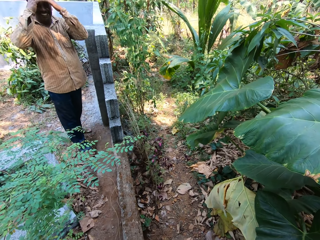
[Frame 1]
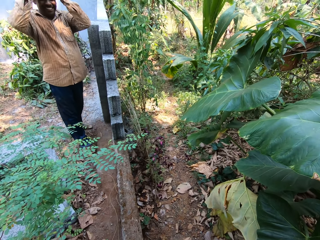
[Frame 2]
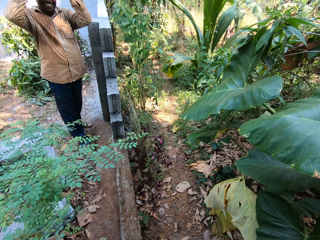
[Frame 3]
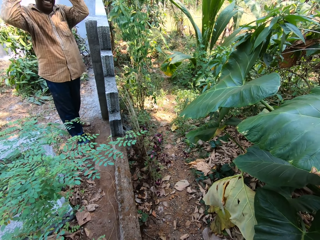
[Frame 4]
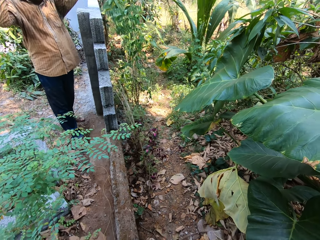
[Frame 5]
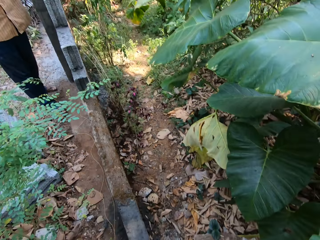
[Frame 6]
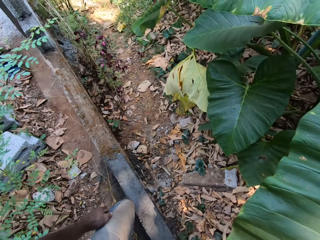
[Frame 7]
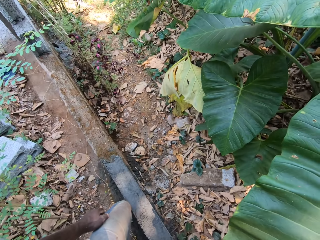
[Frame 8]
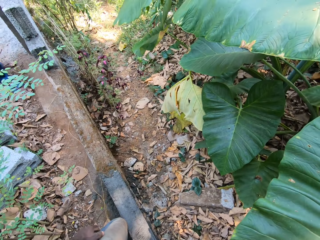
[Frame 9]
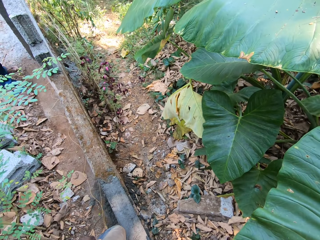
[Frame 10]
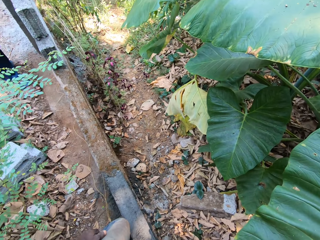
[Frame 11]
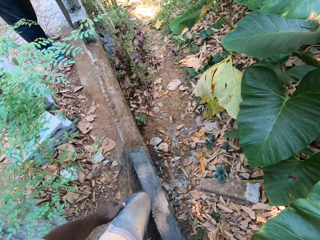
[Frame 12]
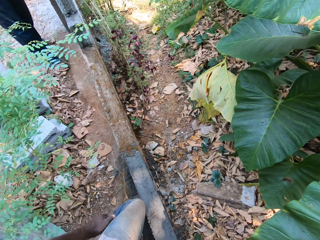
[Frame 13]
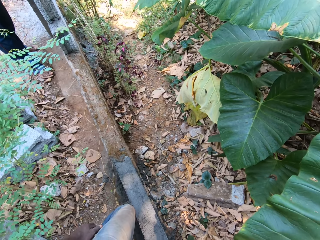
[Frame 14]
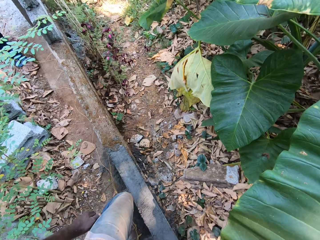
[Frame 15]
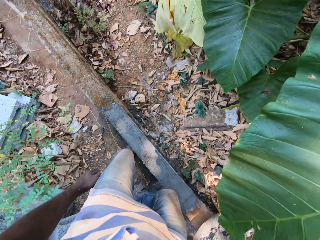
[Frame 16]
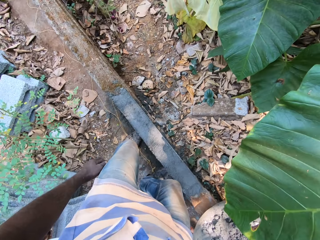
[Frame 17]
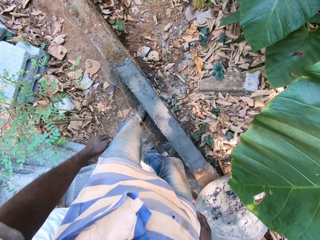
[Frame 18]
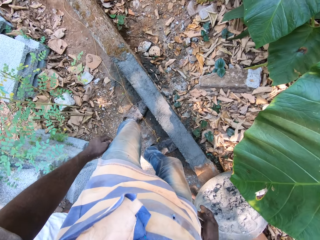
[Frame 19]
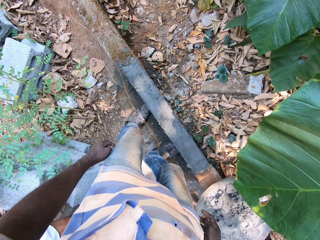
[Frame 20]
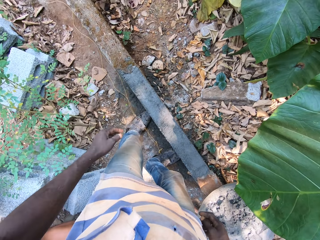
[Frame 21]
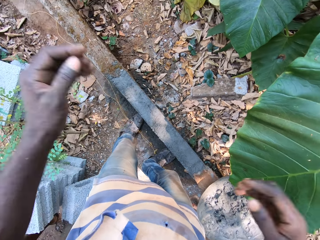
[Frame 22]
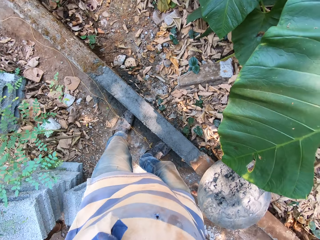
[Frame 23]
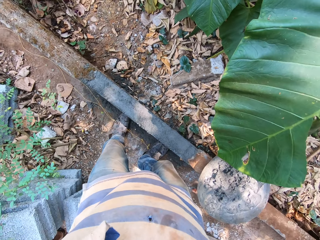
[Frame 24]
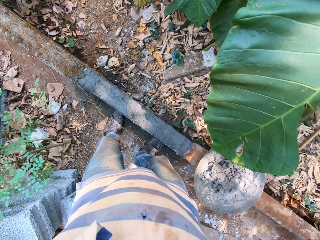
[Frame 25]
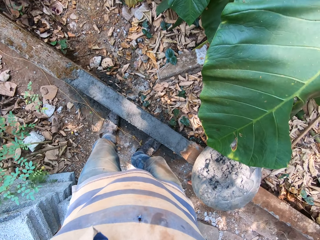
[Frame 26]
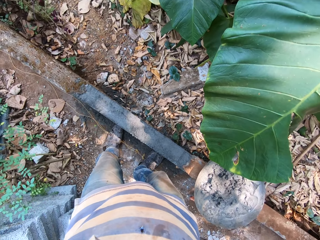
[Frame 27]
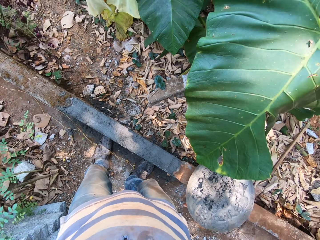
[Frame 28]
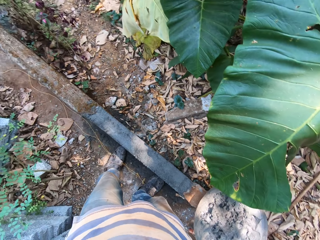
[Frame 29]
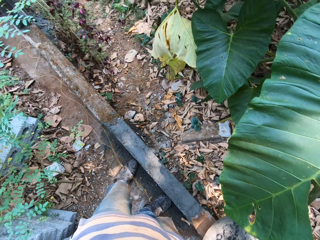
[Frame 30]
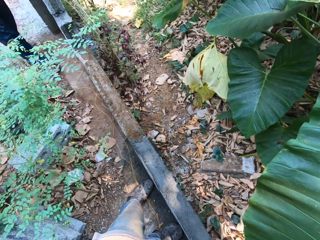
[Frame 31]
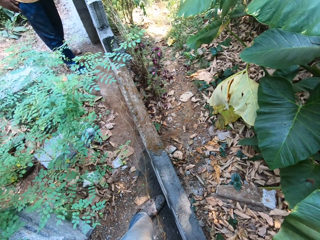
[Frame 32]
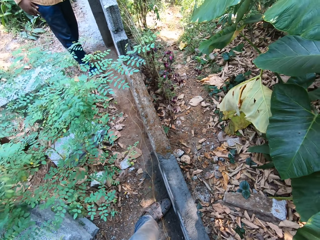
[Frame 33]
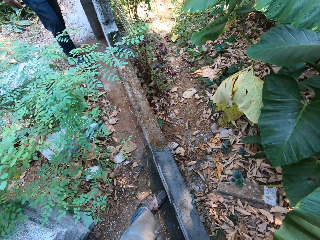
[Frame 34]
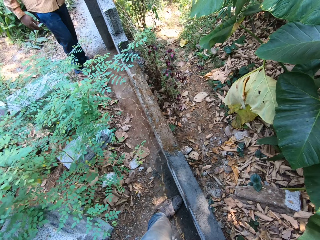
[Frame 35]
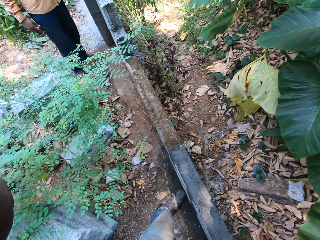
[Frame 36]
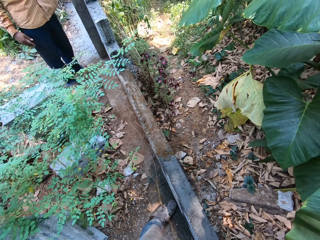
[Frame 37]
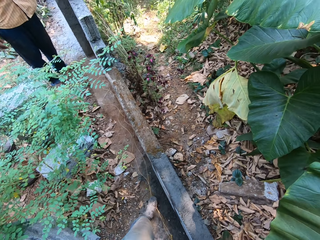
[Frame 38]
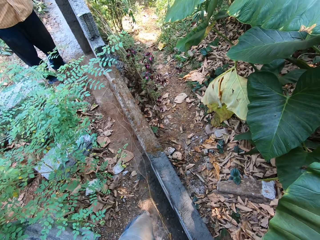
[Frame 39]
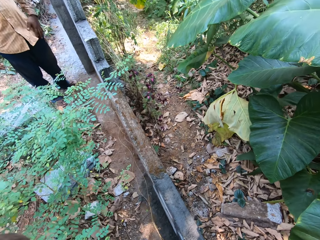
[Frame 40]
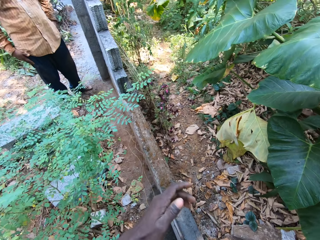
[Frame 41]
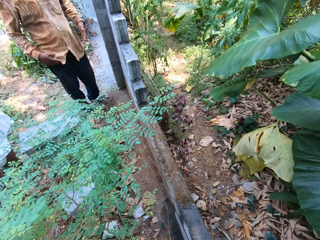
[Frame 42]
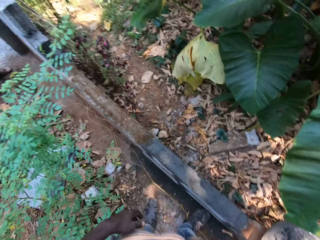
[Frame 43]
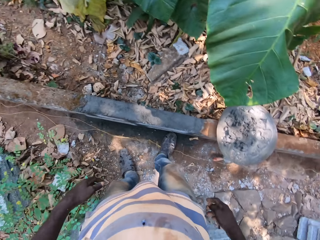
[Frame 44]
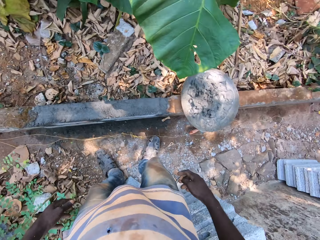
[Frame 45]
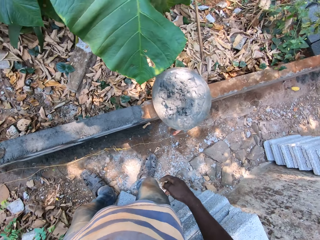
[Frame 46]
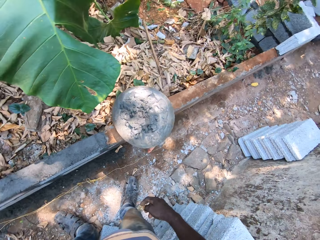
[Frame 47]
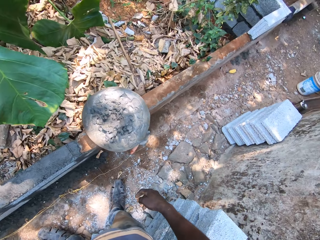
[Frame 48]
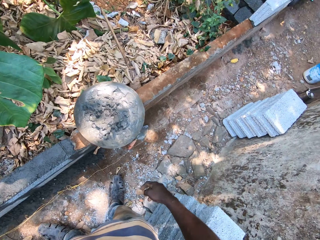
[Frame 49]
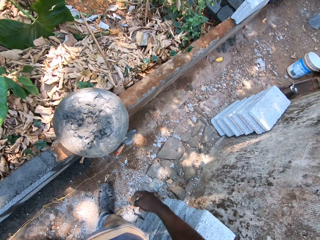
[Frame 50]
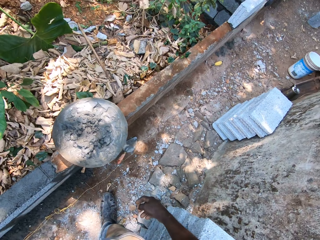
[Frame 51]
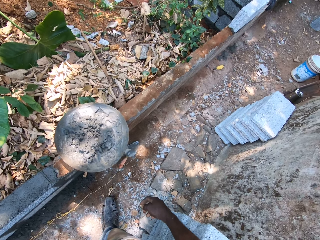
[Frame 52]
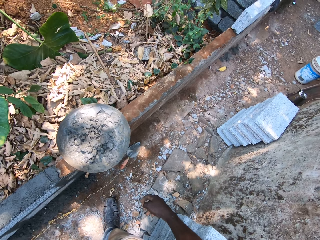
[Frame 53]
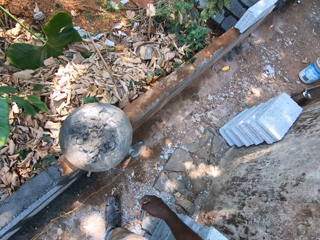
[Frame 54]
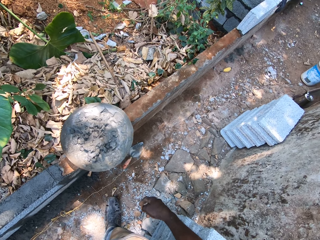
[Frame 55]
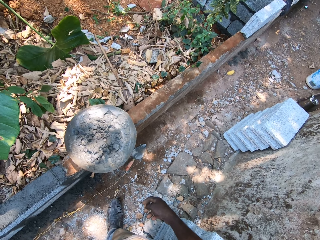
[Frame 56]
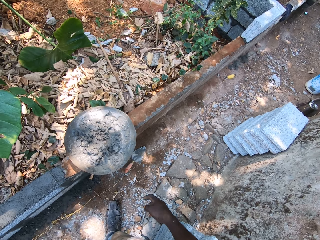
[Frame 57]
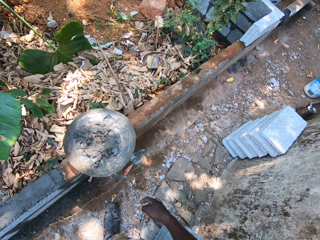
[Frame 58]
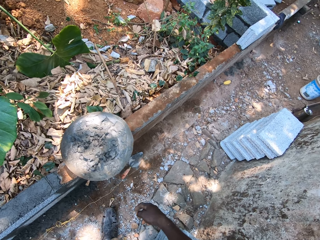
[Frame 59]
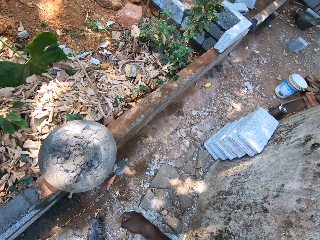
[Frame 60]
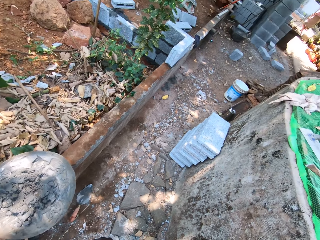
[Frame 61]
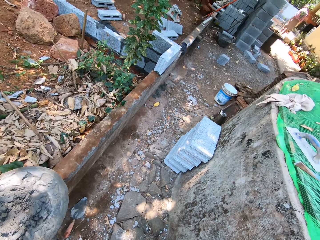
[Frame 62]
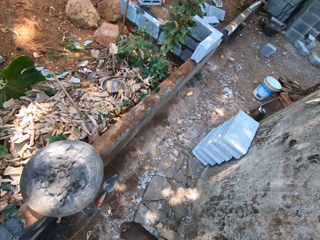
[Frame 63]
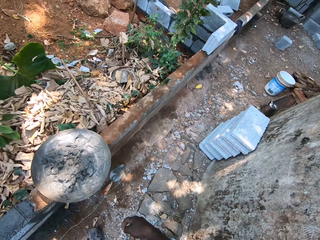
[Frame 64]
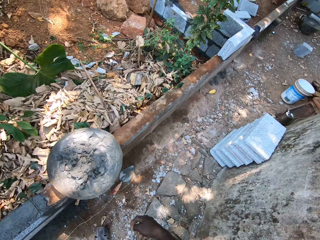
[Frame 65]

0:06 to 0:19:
A man touches the head. The camera wearer looks at the ground. He touches his camera with both hands and lifts the hands. He talks to the man. He lowers his left hand. He looks at the tray of cement.

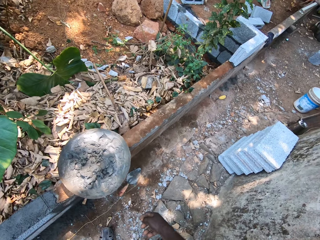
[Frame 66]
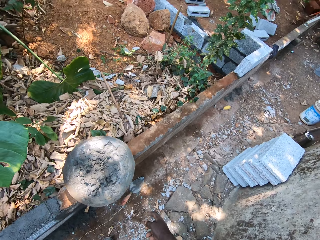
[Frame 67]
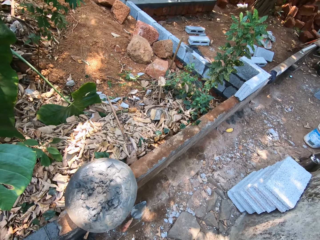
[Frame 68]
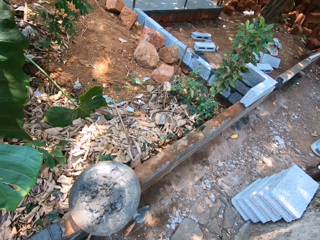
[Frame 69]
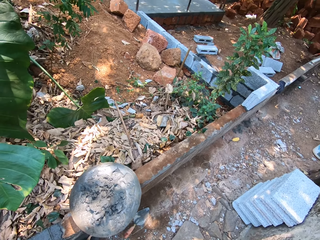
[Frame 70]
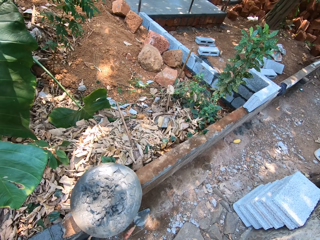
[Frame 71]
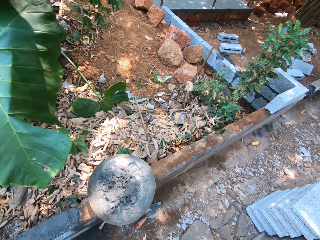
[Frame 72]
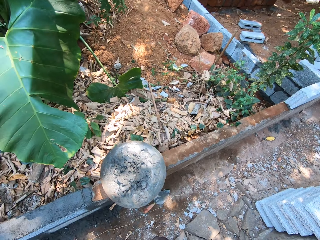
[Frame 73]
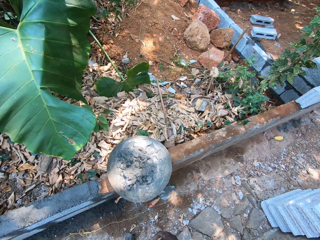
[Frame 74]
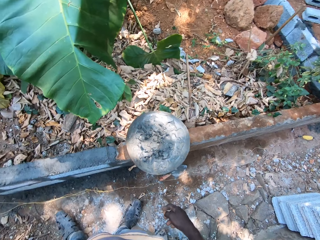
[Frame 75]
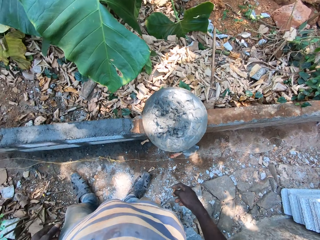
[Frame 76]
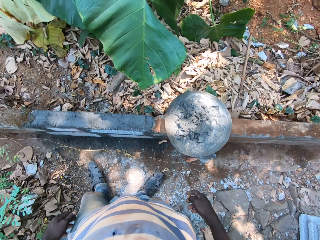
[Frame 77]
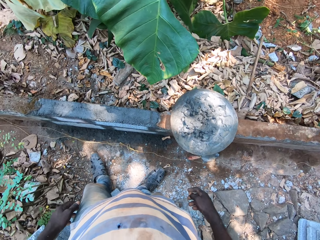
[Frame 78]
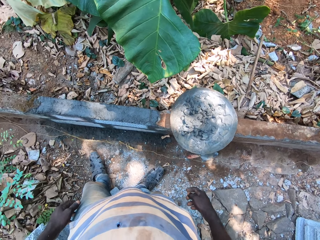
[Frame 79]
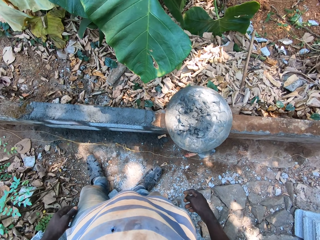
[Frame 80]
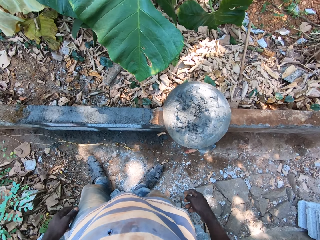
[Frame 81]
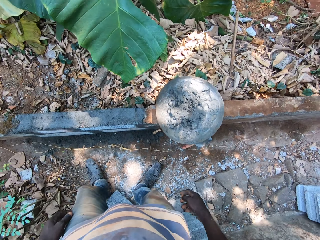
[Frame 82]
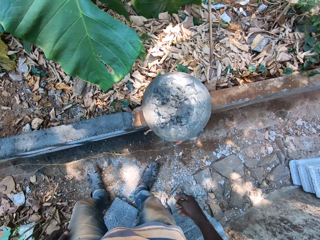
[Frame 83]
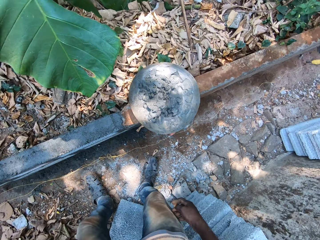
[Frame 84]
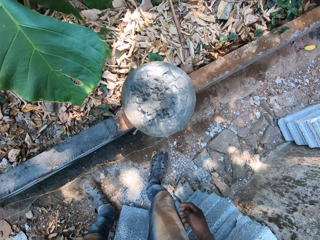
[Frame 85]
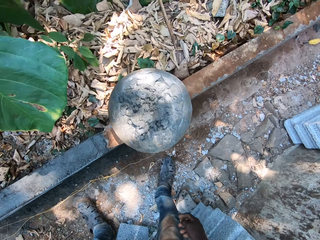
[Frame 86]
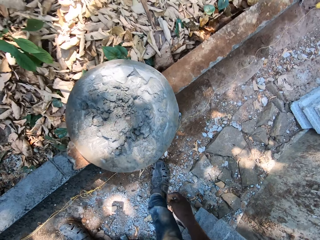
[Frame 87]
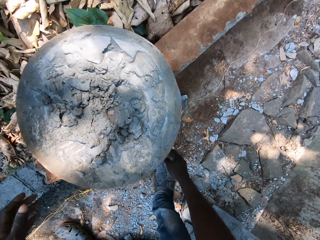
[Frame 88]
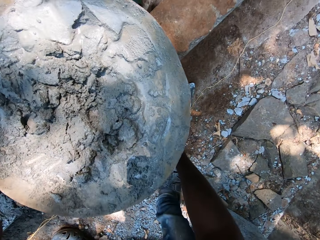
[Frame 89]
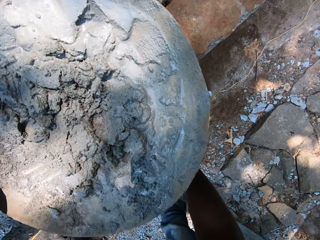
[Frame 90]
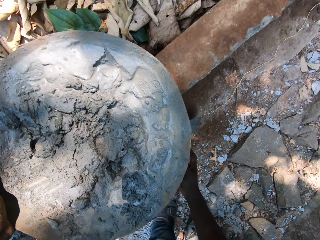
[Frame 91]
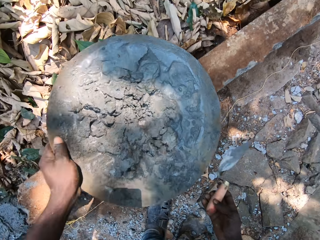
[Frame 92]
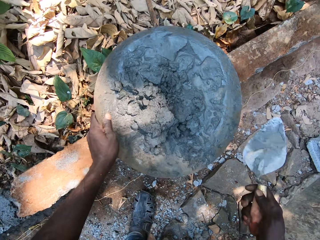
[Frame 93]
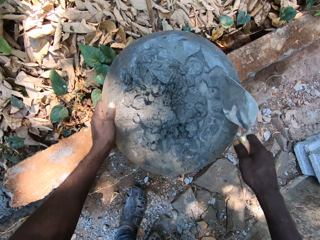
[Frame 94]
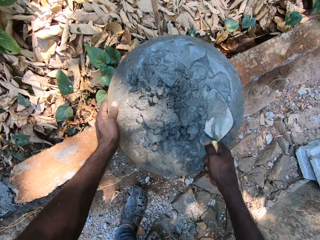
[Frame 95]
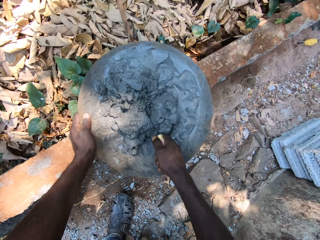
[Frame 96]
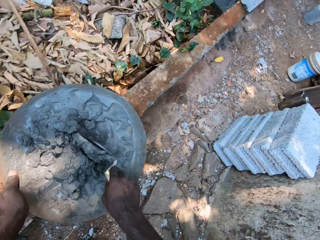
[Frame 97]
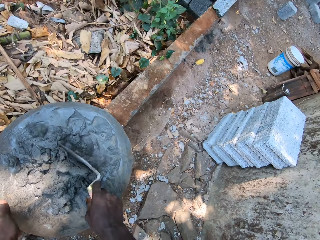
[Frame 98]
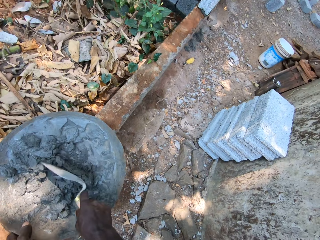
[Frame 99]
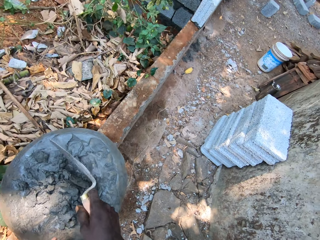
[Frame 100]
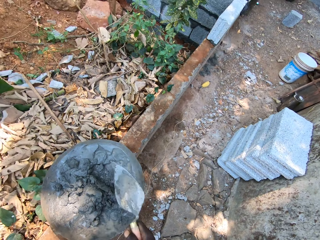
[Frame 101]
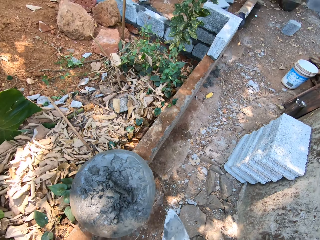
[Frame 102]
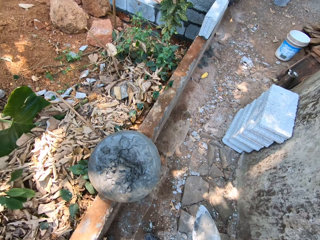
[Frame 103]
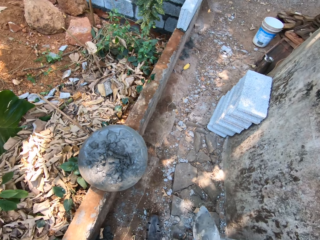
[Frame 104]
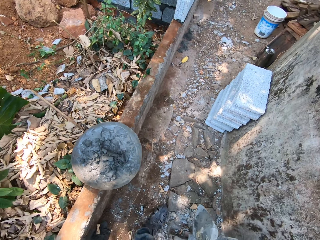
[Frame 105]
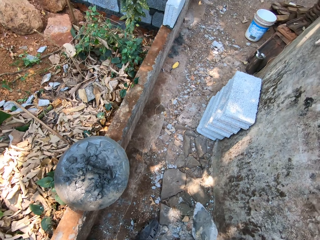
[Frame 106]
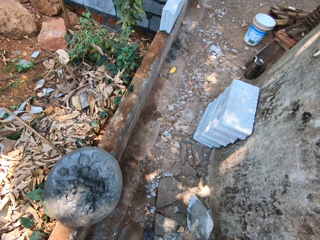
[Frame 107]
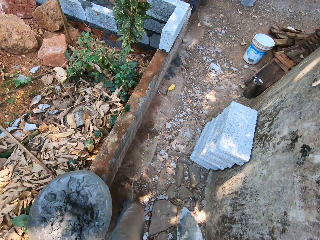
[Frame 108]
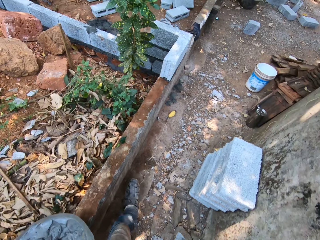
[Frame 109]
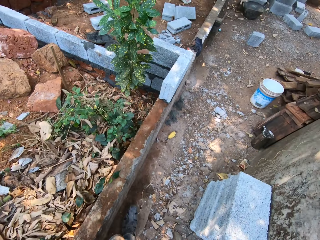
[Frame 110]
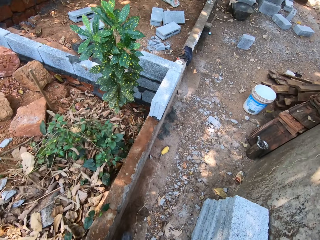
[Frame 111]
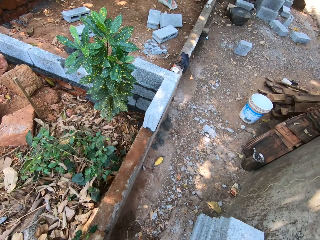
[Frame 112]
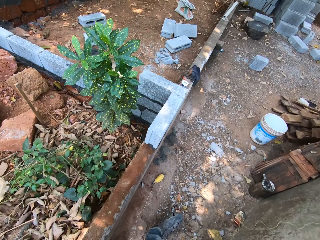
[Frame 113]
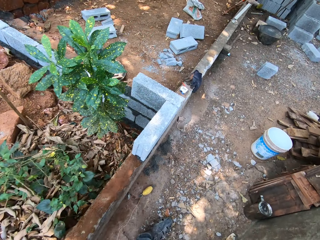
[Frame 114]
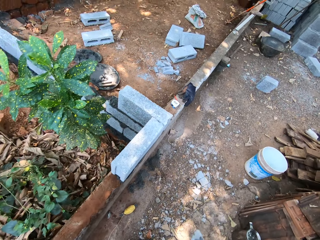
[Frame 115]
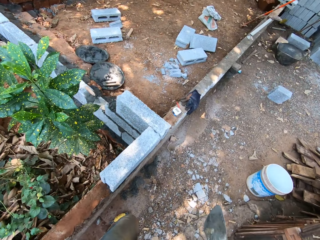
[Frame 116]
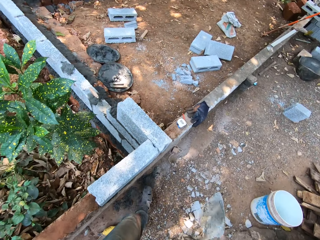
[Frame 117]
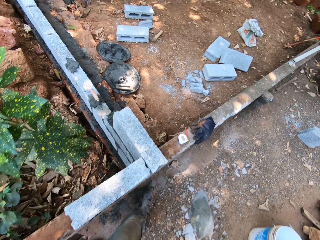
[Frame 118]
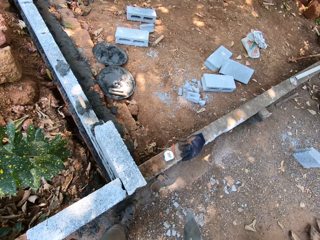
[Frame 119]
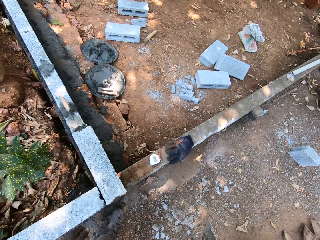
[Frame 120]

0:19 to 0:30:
The camera wearer interacts with the man. He picks a brick trowel from the ground with his right hand. He moves an aluminum bowl or tray from a wall with his left hand. He mixes mortar or cement in the aluminum bowl with the brick trowel in his right hand. He scoops the cement. He holds the brick trowel and walks beside the wall.
